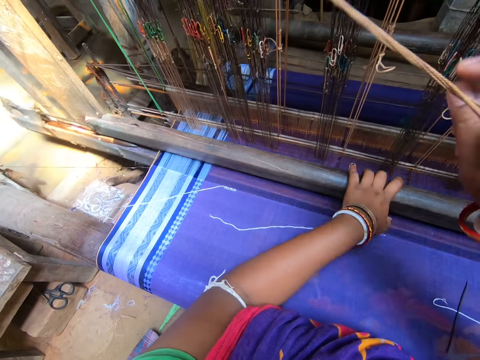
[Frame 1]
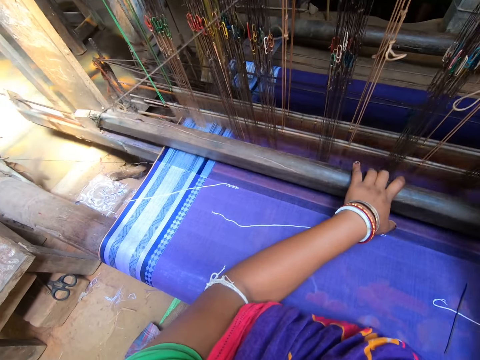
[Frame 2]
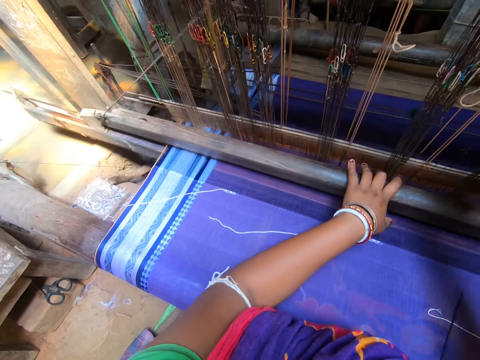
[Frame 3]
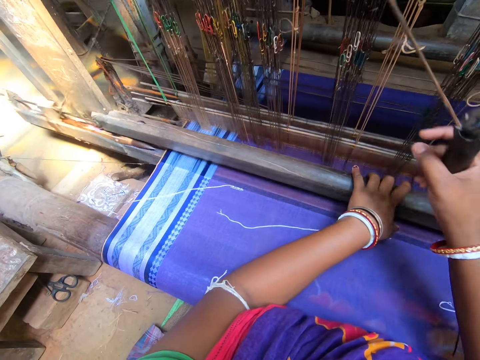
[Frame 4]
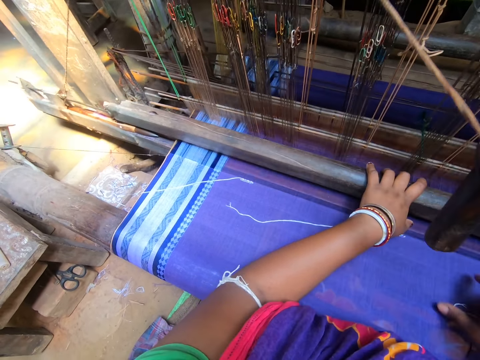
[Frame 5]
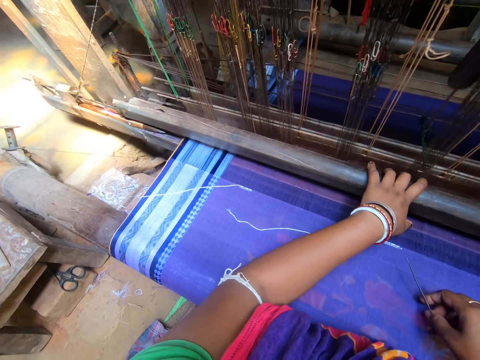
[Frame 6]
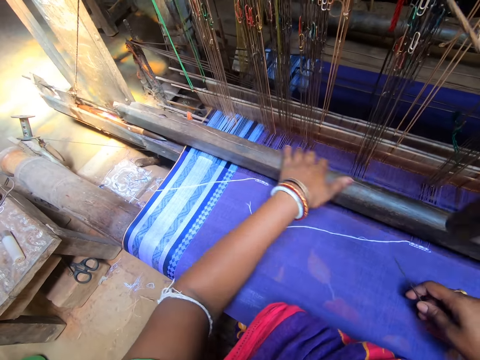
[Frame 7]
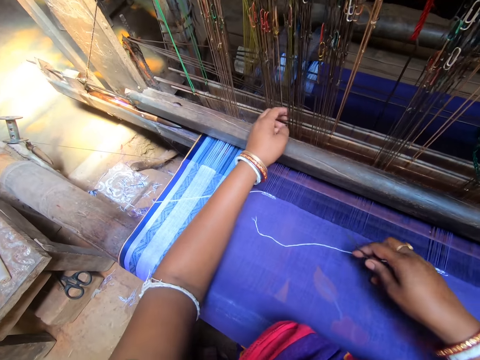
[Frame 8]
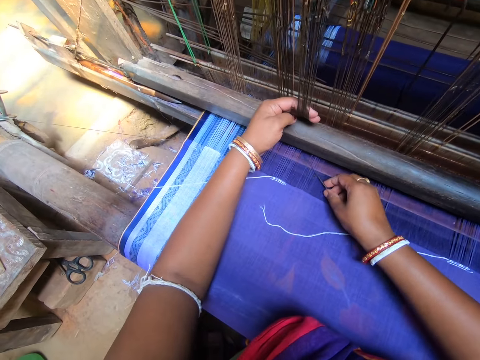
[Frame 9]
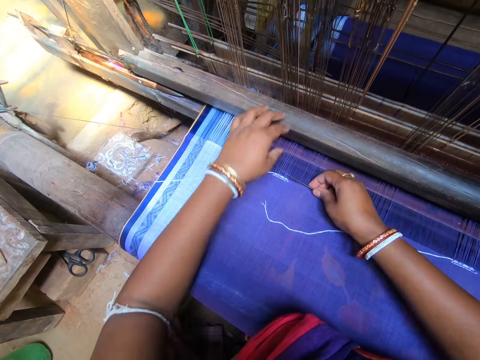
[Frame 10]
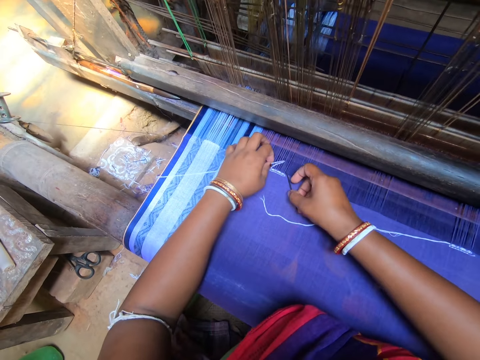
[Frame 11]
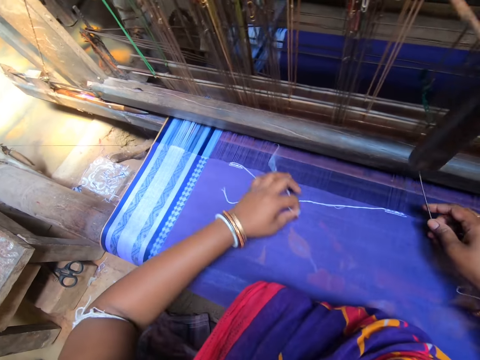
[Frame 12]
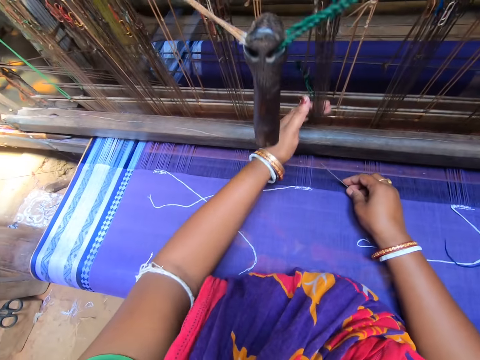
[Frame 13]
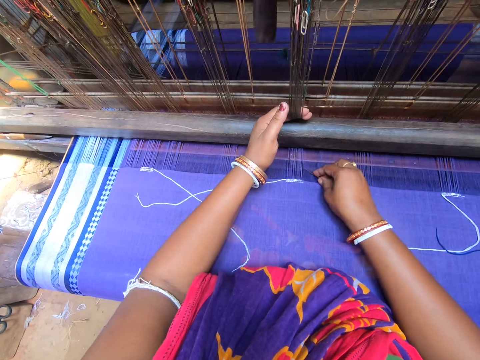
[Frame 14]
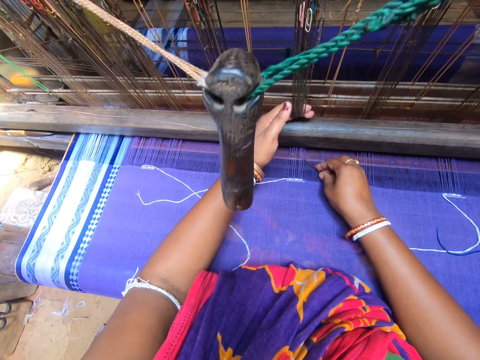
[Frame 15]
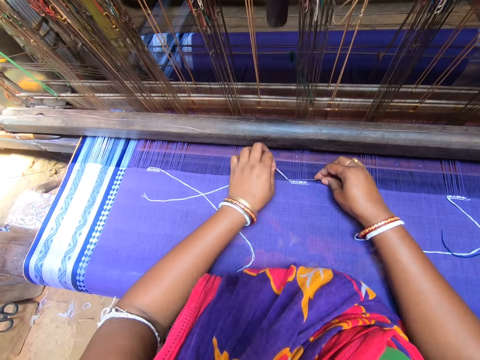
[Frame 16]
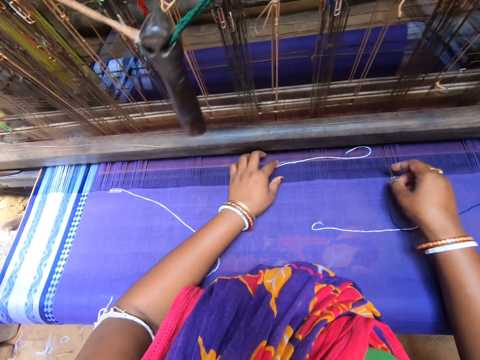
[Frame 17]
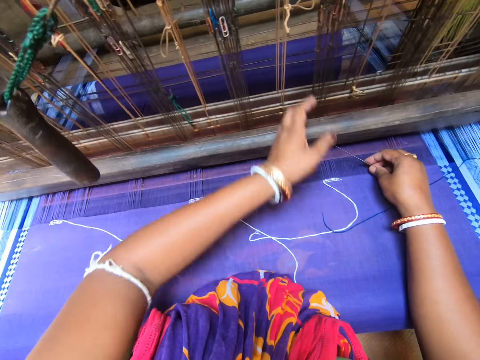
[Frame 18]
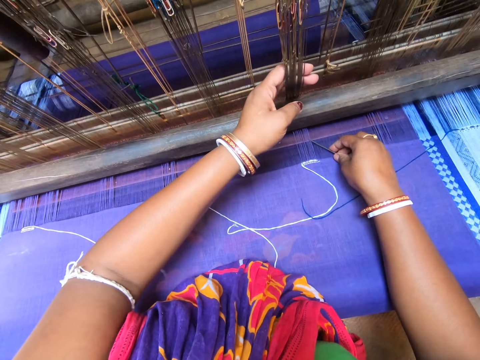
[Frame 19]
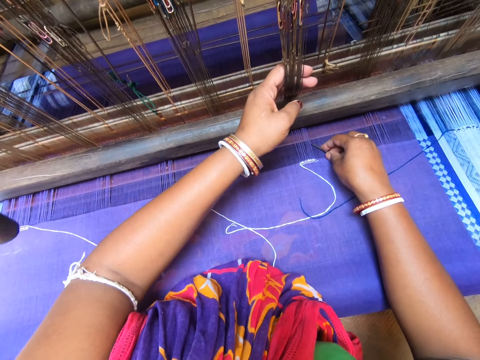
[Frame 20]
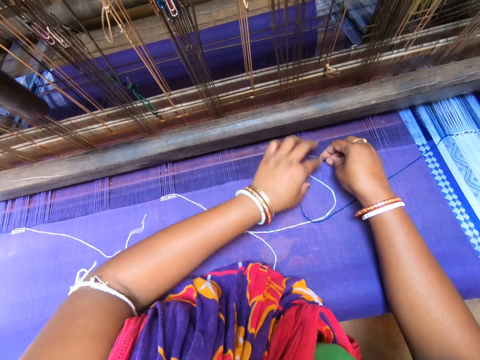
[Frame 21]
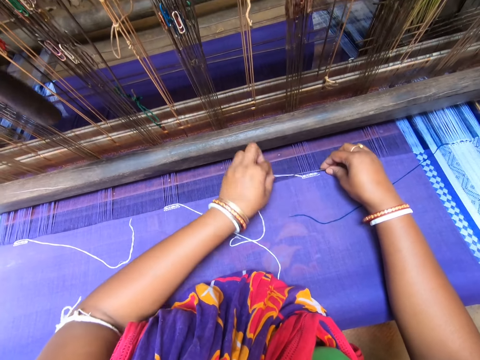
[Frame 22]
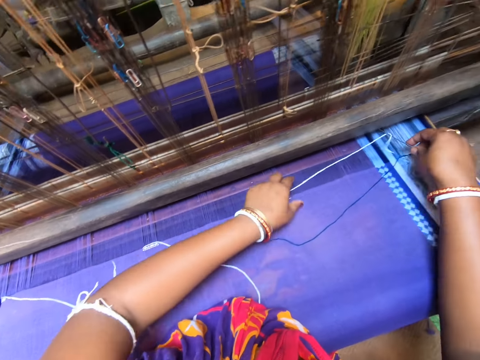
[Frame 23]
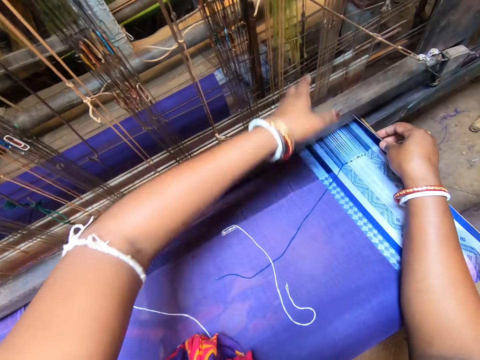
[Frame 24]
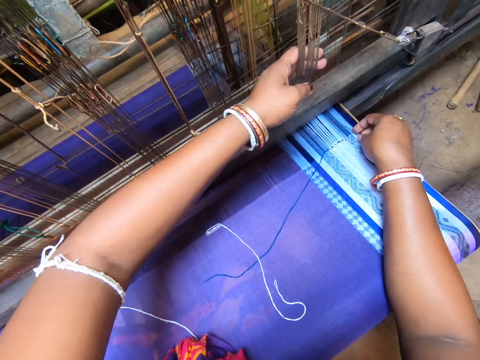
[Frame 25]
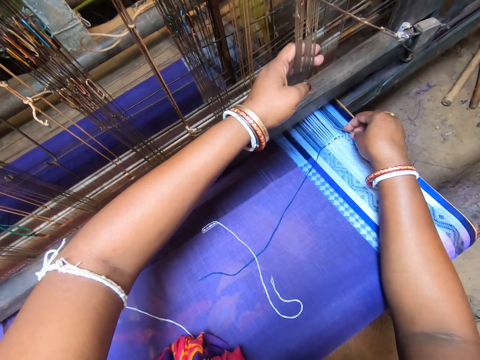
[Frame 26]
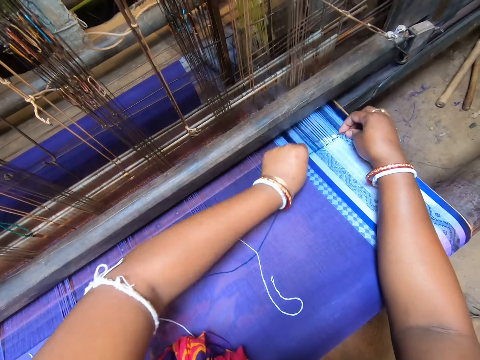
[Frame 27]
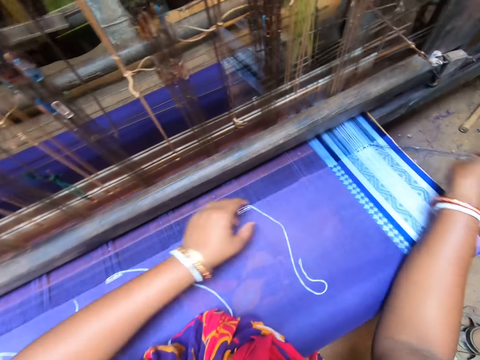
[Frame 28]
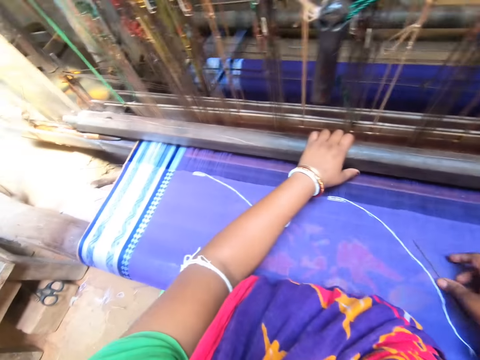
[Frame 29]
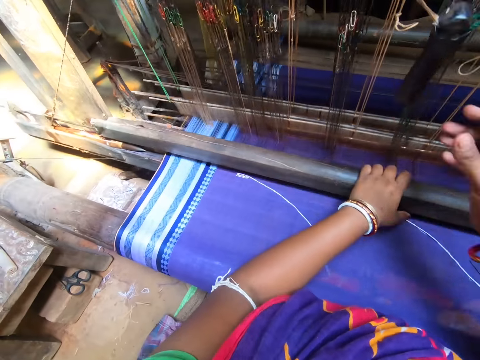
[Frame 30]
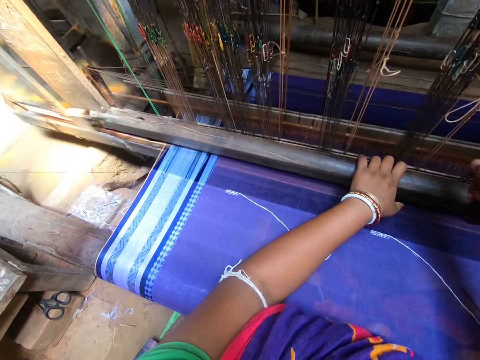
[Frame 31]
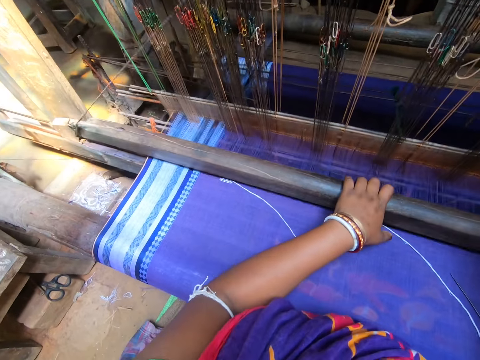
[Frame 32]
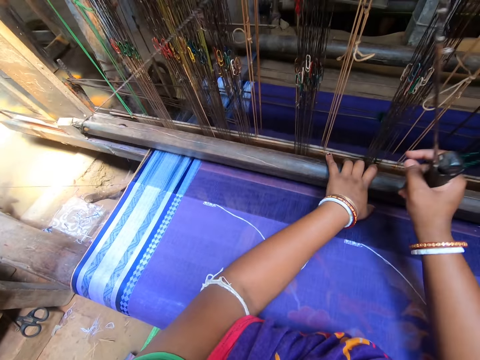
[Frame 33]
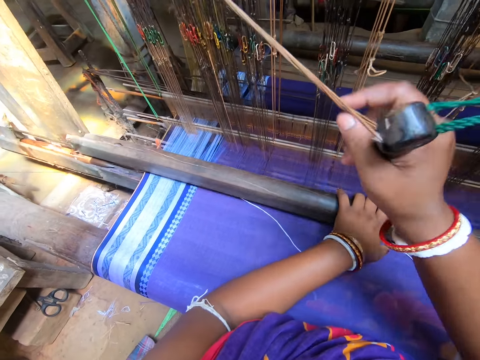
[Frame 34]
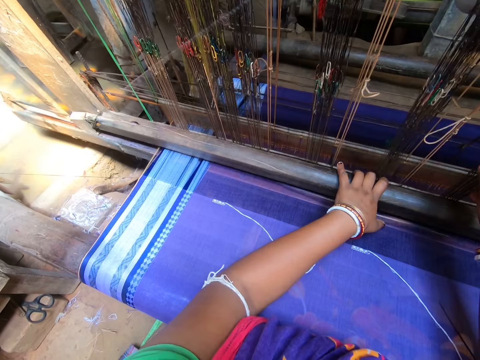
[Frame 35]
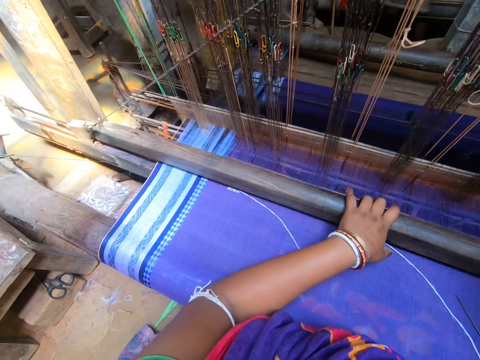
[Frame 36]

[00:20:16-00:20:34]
The camera wearer picks up the needle from the fabric with her right hand. She pulls the heddles of the handloom with her left hand. She places the needle in her right hand under the yarns of the fabric. She inspects the fabric. She hooks the thread on the needle with her left hand. She pulls the thread through the yarn of the fabric with the needle in her right hand. She stretches out the thread in her left hand. She pulls the heddles of the handloom with her left hand. She places the needle in her right hand under the yarns of the fabric. She inspects the fabric. She hooks the thread on the needle with her left hand. She pulls the thread through the yarn of the fabric with the needle in her right hand. She stretches out the thread in her left hand. She pulls the heddles of the handloom with her left hand. She inspects the fabric. She places the needle in her right hand under the yarns of the fabric. She hooks the thread on the needle with her left hand. She pulls the thread through the yarn of the fabric with the needle in her right hand. She stretches out the thread in her left hand. She pulls the heddles of the handloom with her left hand. She places the needle in her right hand under the yarns of the fabric. She inspects the fabric. She hooks the thread on the needle with her left hand. She pulls the thread through the yarn of the fabric with the needle in her right hand. She drops the needle in her right hand on the fabric. She weaves the fabric with the handloom.

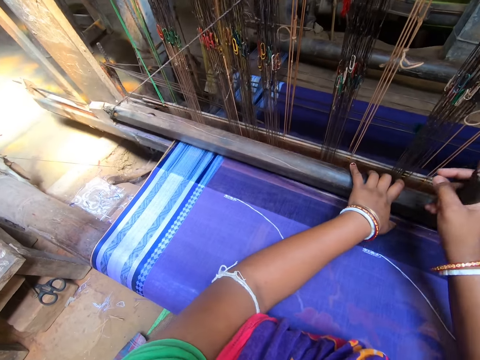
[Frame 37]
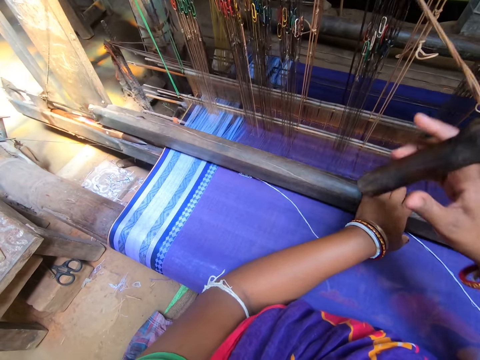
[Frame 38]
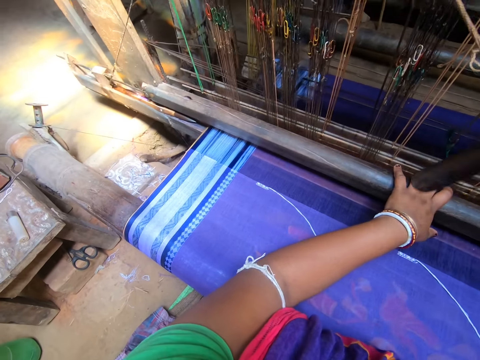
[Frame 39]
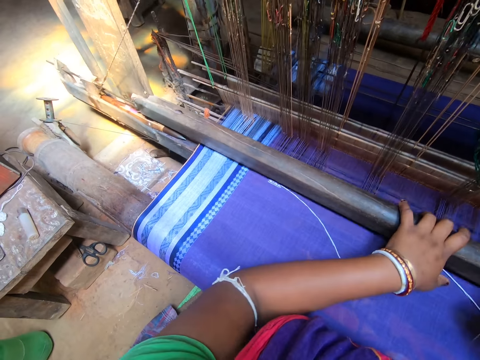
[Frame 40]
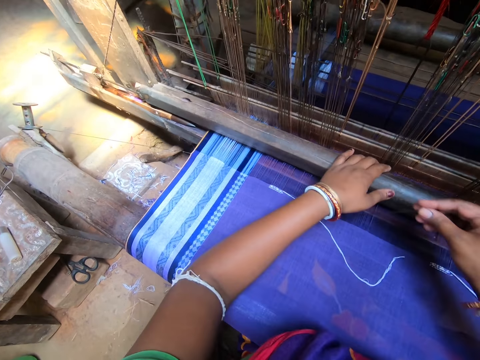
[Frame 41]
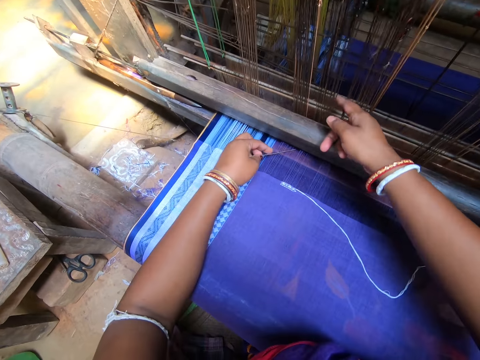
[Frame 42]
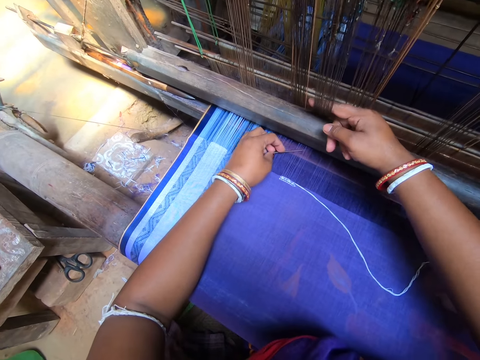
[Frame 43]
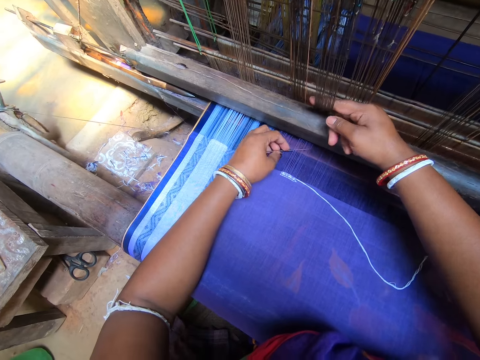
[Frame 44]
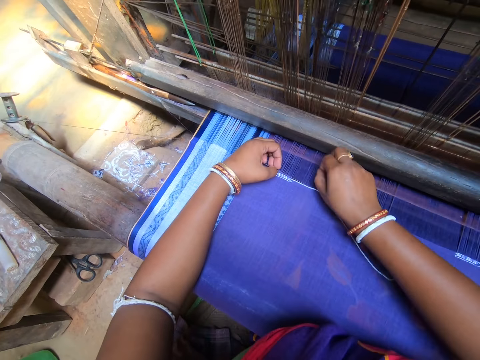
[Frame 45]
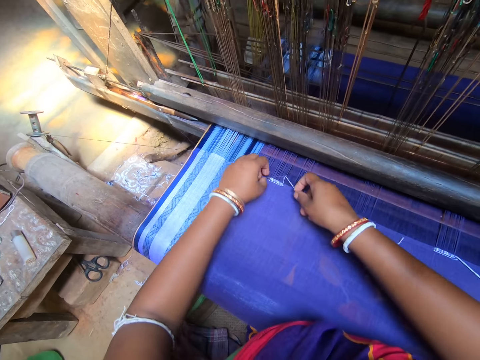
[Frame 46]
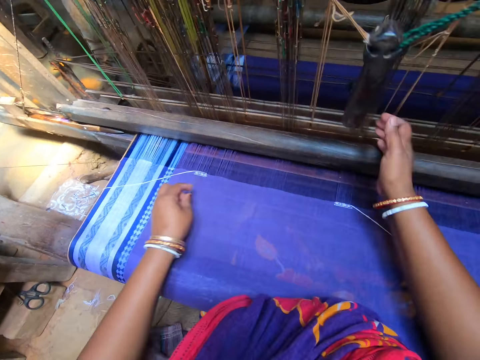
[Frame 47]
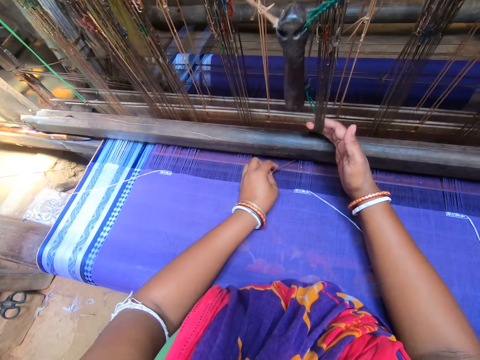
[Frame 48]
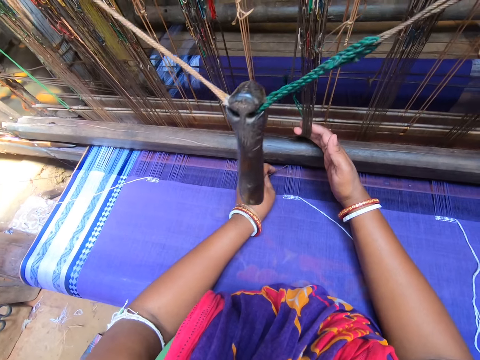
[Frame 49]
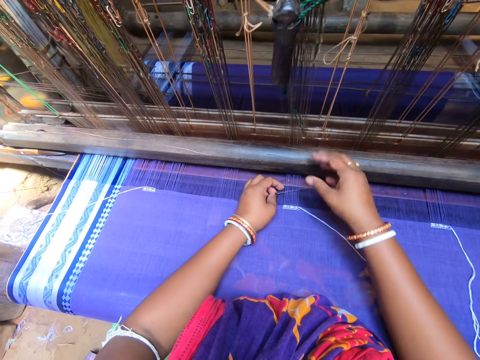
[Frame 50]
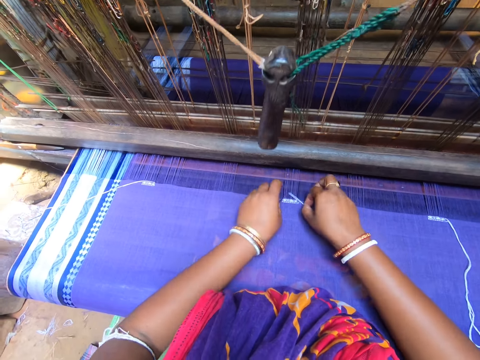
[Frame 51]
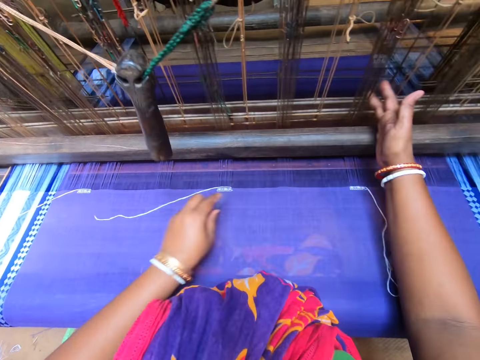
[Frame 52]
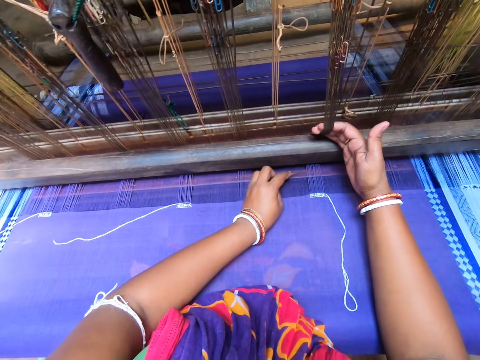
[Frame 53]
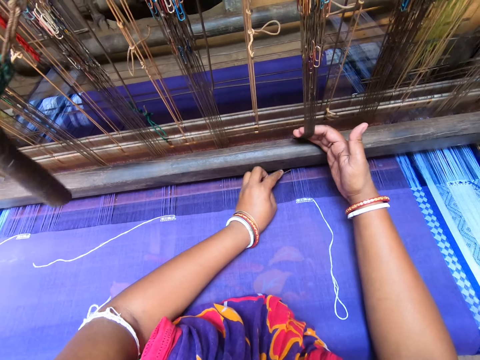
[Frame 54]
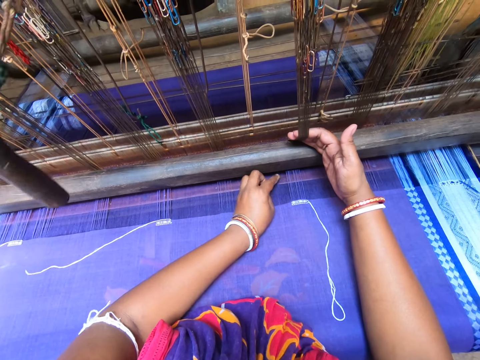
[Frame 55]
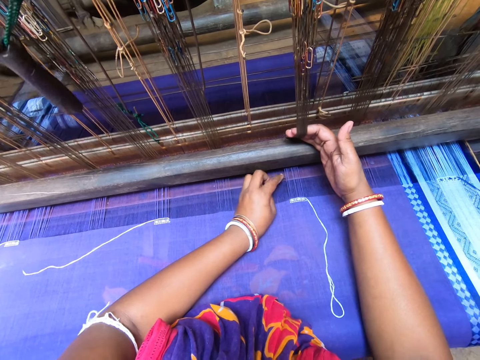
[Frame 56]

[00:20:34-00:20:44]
The camera wearer passes the needle from her right hand to her left hand. She pulls the heddles of the handloom with her right hand. She inspects the fabric. She places the needle in her left hand under the yarns of the fabric. She hooks the thread on the needle in her left hand with her right hand. She pulls the thread through the yarn of the fabric with the needle in her left hand. She pulls the heddles of the handloom with her right hand. She places the needle in her left hand under the yarns of the fabric. She inspects the fabric. She hooks the thread on the needle in her left hand with her right hand. She pulls the thread through the yarn of the fabric with the needle in her left hand. She pulls the heddles of the handloom with her right hand. She inspects the fabric. She places the needle in her left hand under the yarns of the fabric.
